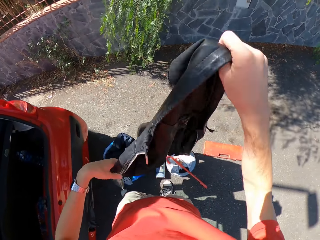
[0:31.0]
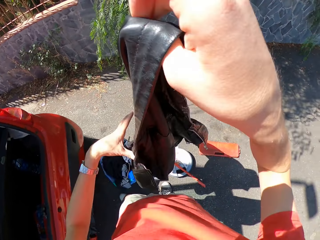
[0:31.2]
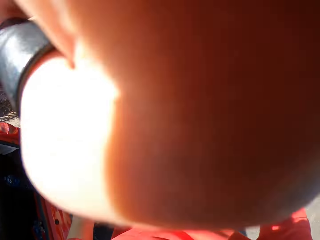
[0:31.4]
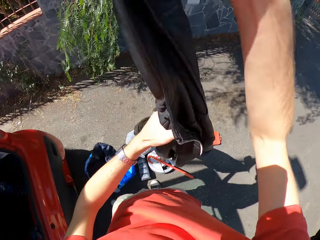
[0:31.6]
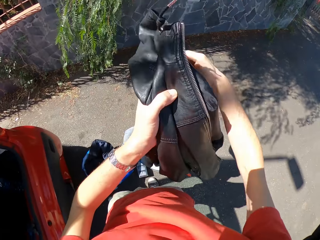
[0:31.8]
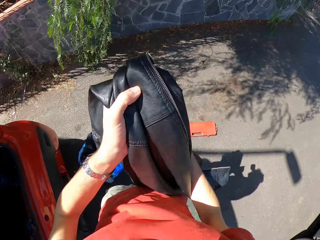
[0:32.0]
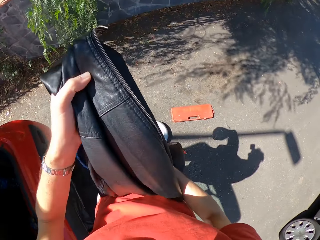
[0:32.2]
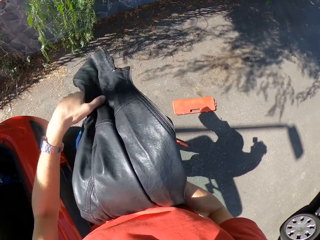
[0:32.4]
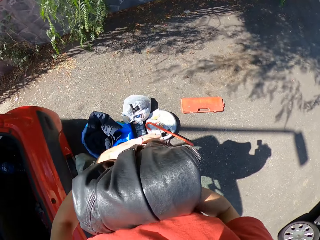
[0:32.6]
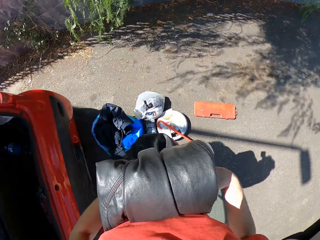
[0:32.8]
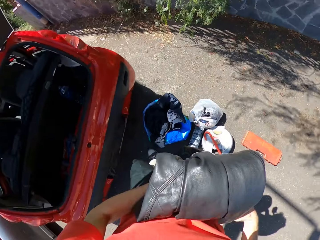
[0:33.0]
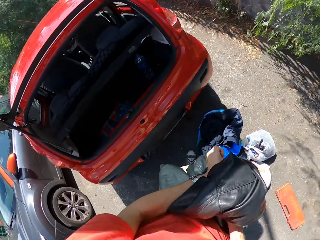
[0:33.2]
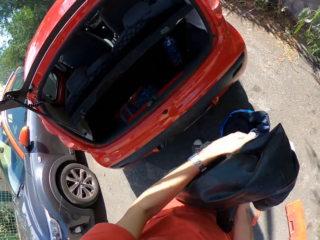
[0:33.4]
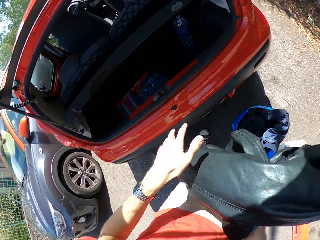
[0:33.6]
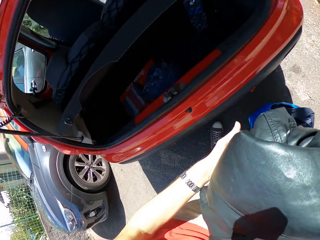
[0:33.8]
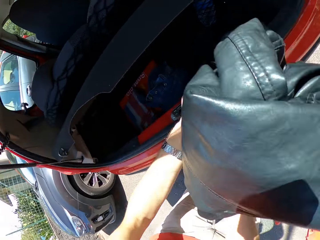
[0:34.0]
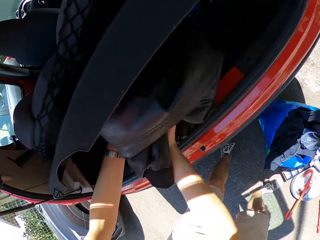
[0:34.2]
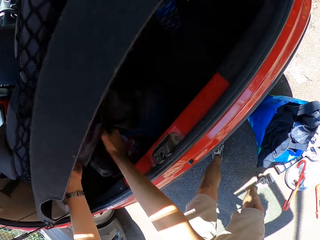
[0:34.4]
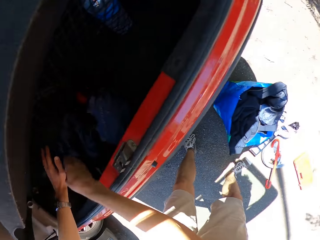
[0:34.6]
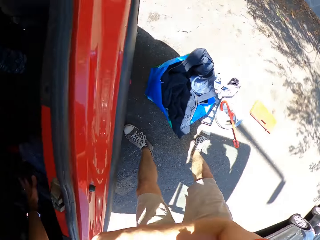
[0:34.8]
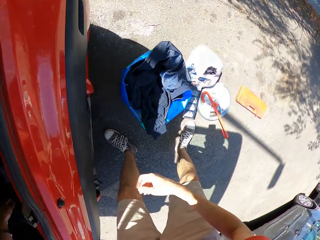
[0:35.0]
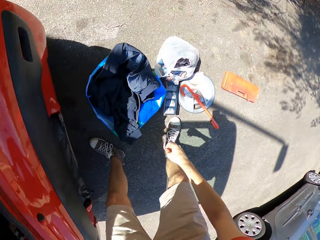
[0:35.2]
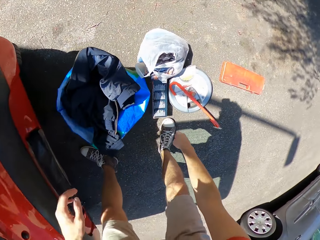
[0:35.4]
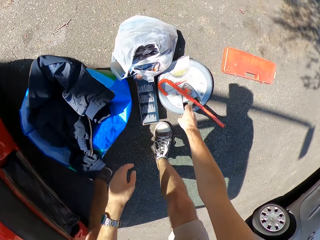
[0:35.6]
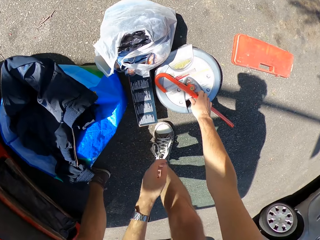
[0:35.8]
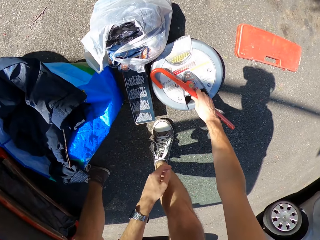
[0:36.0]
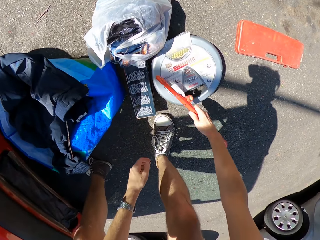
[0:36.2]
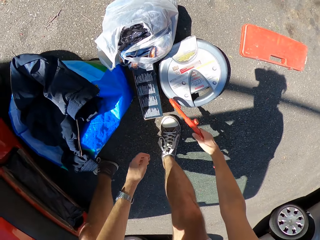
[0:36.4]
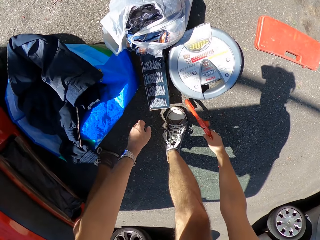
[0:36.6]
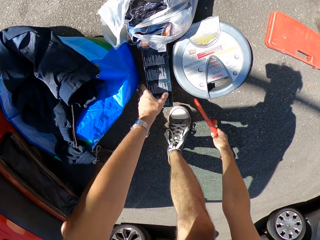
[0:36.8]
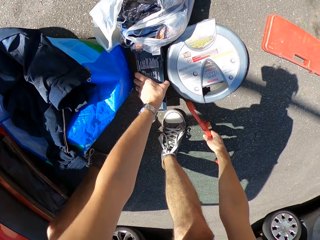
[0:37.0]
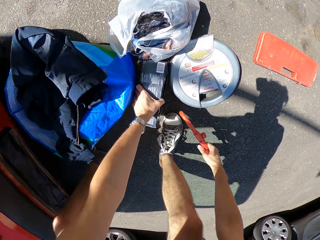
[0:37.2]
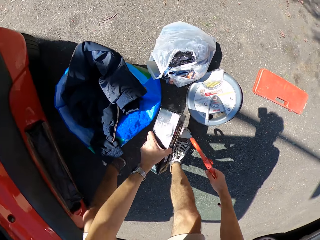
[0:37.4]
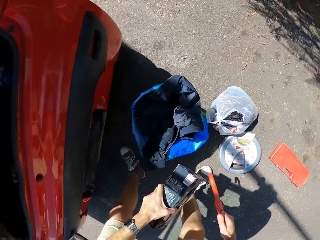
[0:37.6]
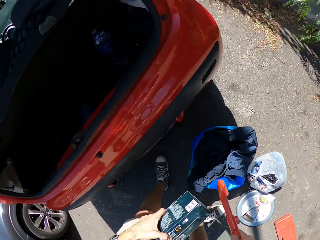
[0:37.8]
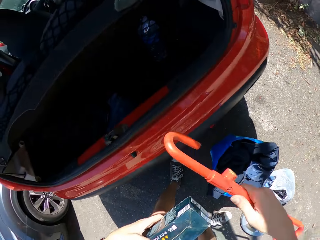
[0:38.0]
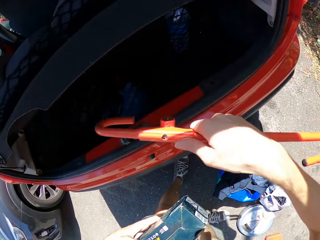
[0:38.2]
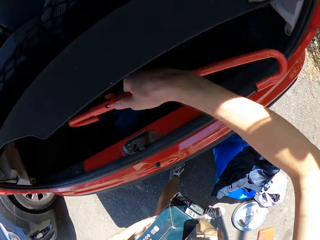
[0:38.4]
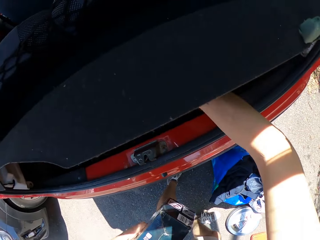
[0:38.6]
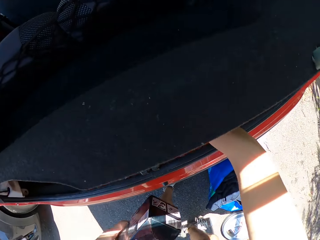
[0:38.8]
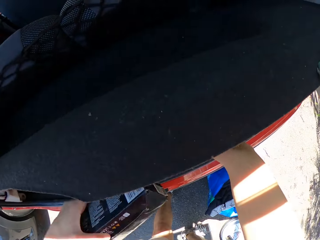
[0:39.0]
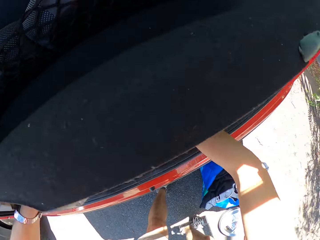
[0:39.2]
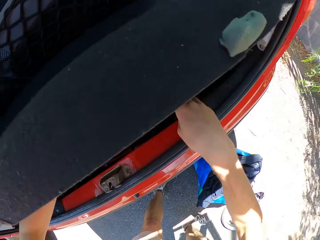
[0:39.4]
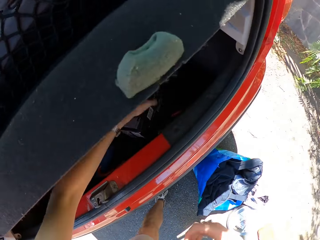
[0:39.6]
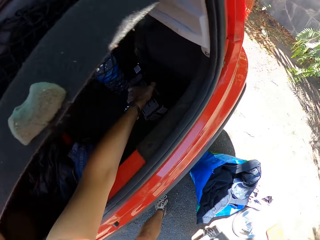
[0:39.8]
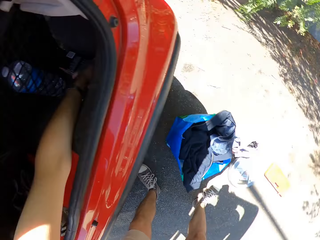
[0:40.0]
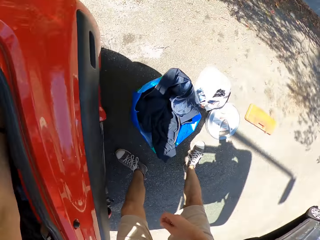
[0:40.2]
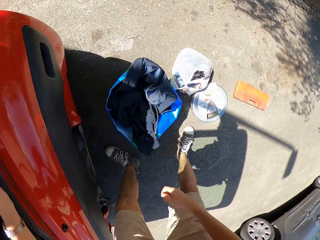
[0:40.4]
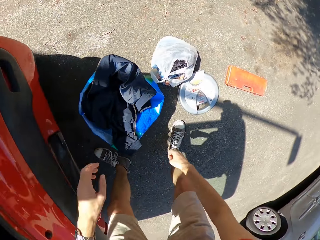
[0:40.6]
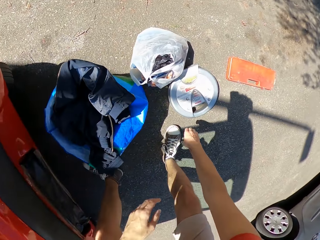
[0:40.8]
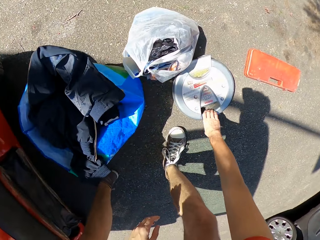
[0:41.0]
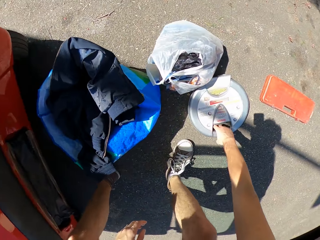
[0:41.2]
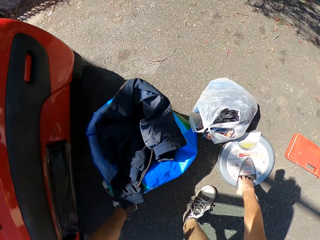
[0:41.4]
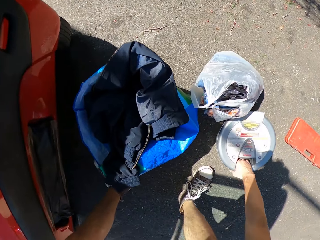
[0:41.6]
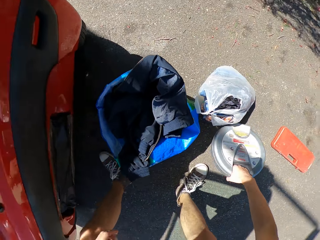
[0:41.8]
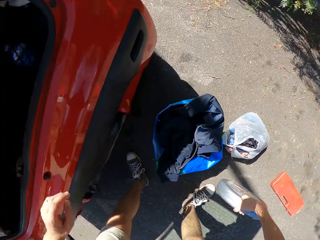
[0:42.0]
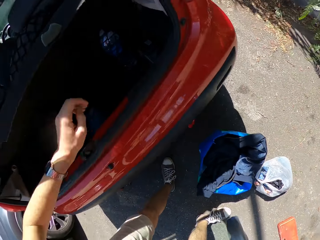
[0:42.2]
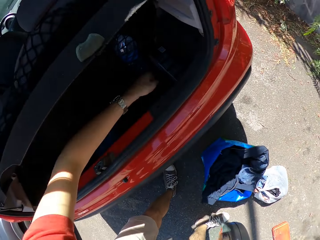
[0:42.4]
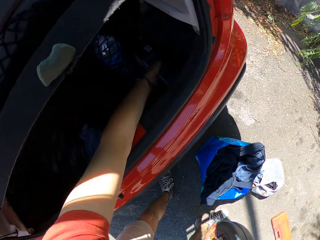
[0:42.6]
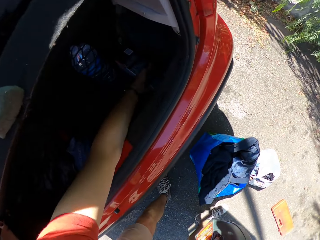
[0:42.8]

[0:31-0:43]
The camera wearer folds the leather jacket. They place the leather jacket in the boot. They pick up a lockout tool. They hold a wheel lock. They pick up something. They drop a pack into the trunk. They place the lockout tool in the boot. They place something in the boot. They pick up Rhutten Teknica. They place a disk into the trunk.

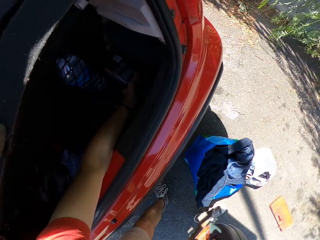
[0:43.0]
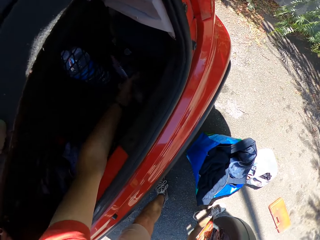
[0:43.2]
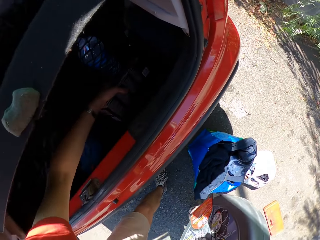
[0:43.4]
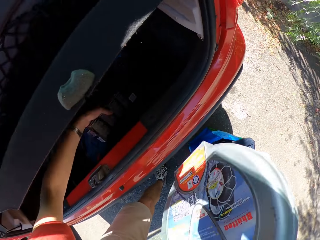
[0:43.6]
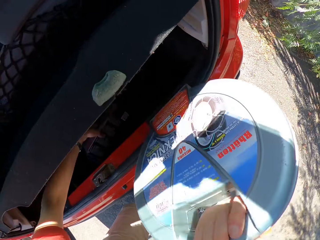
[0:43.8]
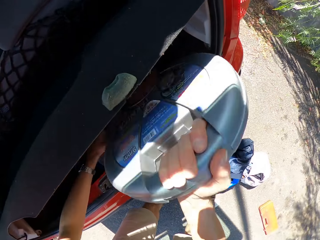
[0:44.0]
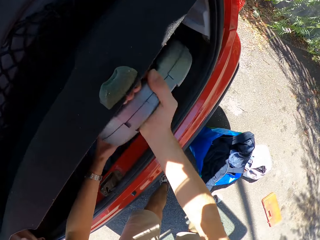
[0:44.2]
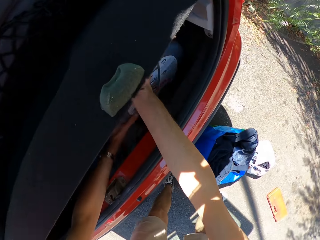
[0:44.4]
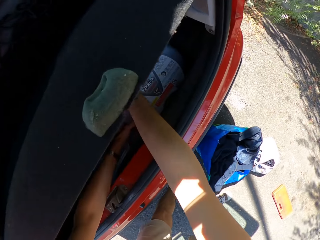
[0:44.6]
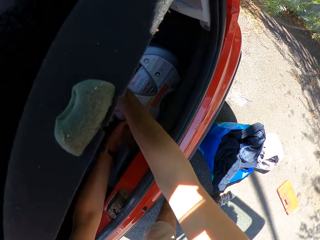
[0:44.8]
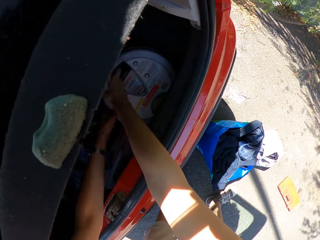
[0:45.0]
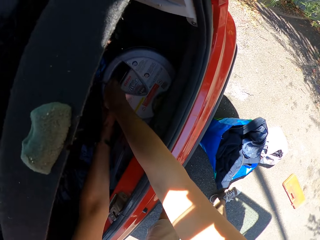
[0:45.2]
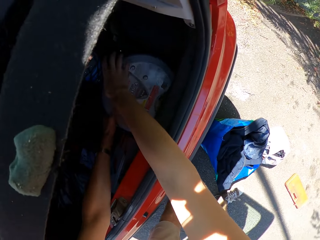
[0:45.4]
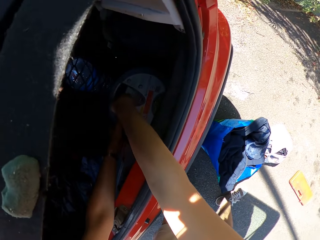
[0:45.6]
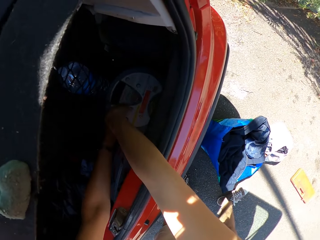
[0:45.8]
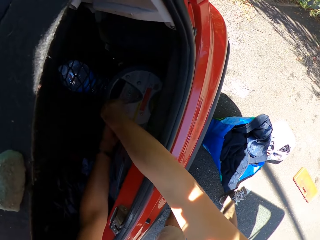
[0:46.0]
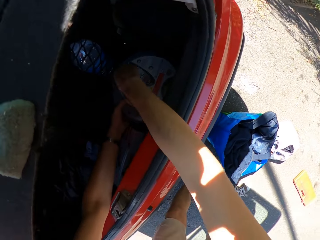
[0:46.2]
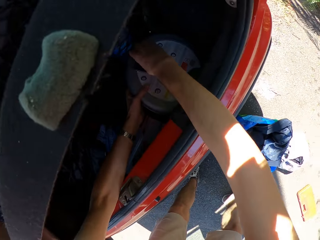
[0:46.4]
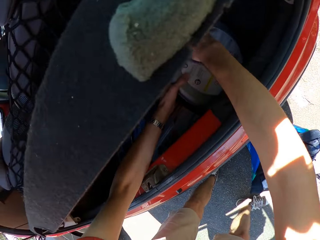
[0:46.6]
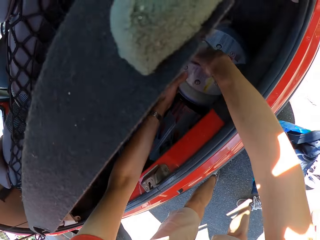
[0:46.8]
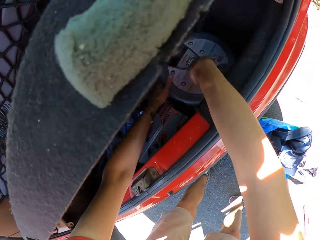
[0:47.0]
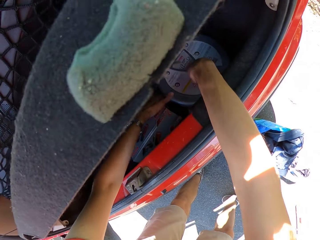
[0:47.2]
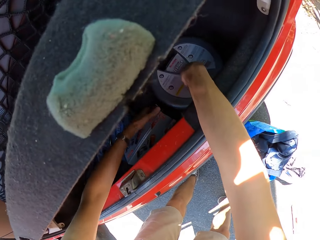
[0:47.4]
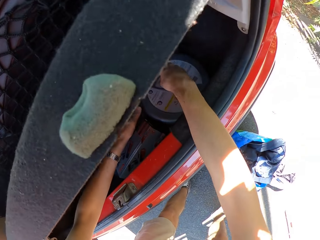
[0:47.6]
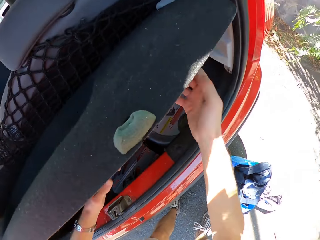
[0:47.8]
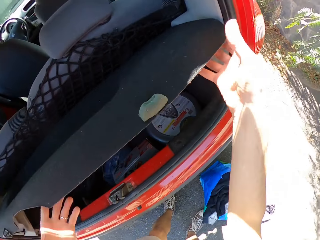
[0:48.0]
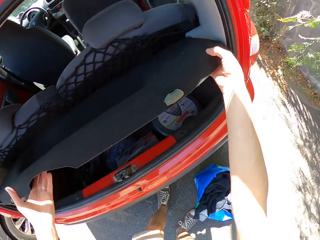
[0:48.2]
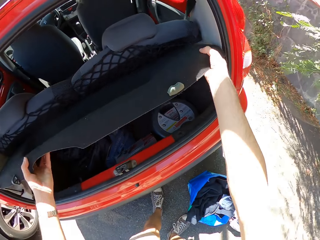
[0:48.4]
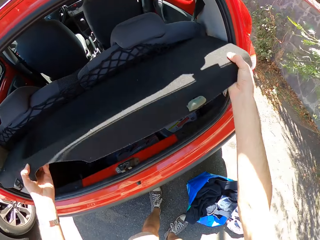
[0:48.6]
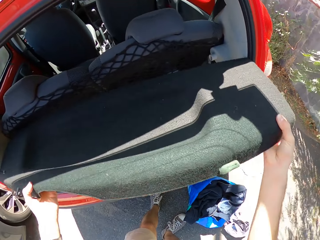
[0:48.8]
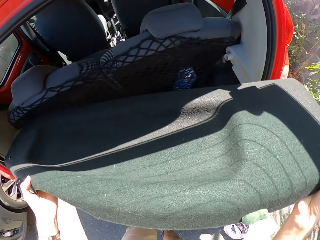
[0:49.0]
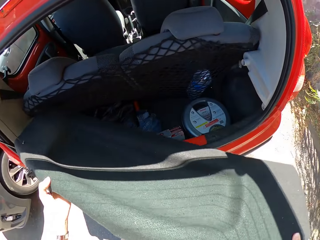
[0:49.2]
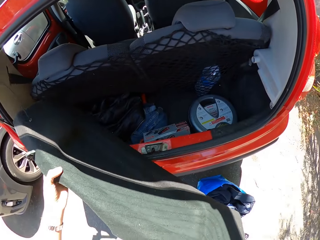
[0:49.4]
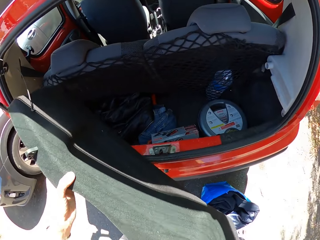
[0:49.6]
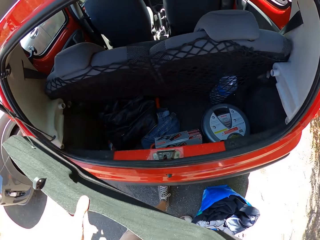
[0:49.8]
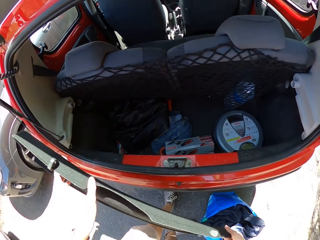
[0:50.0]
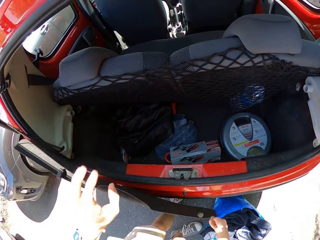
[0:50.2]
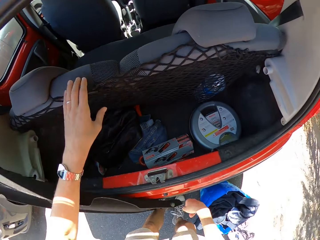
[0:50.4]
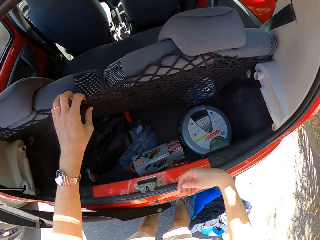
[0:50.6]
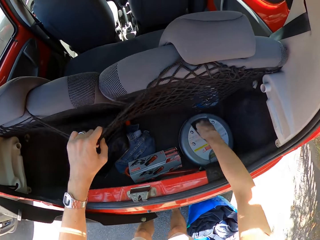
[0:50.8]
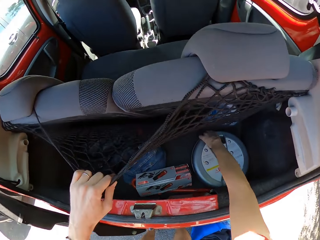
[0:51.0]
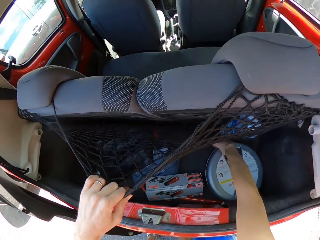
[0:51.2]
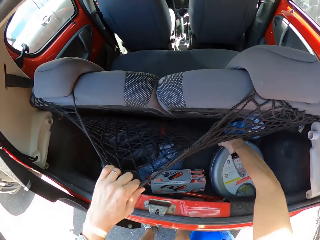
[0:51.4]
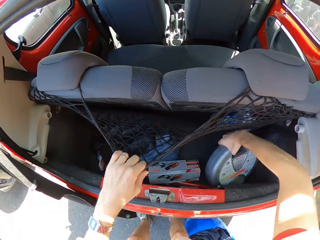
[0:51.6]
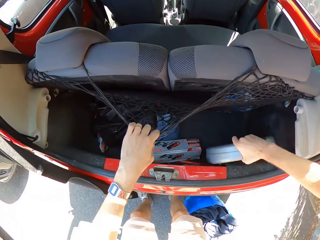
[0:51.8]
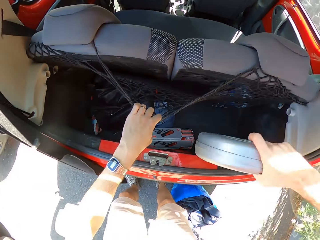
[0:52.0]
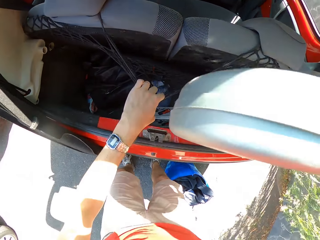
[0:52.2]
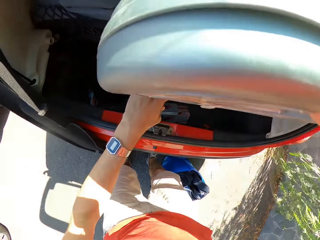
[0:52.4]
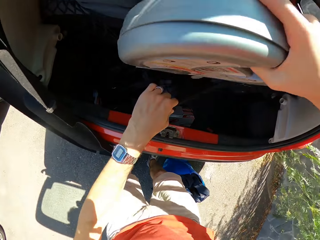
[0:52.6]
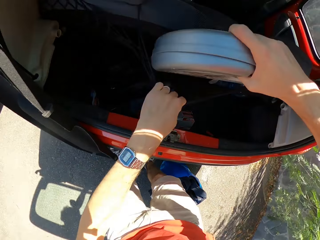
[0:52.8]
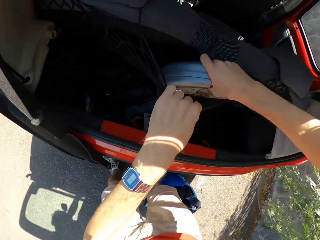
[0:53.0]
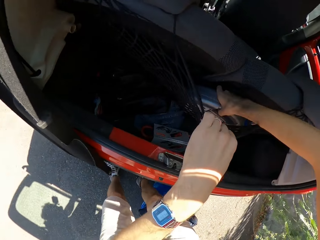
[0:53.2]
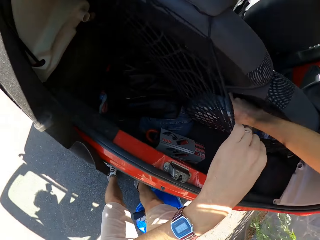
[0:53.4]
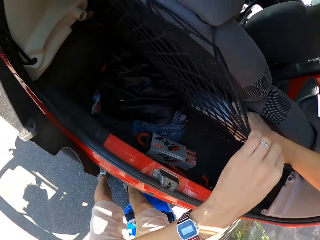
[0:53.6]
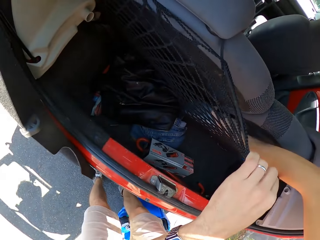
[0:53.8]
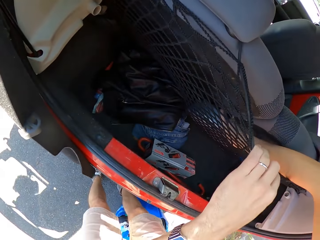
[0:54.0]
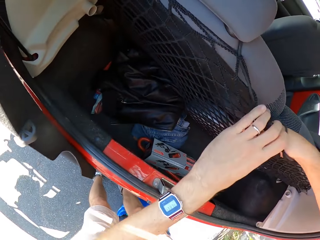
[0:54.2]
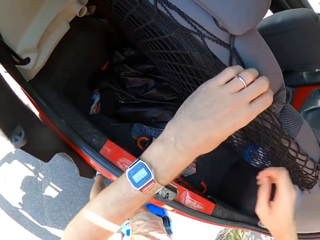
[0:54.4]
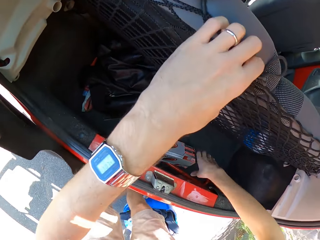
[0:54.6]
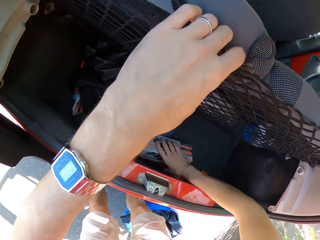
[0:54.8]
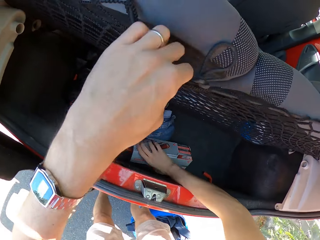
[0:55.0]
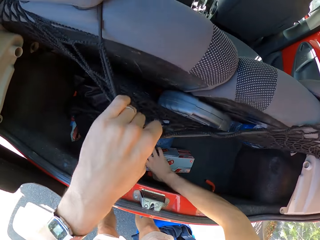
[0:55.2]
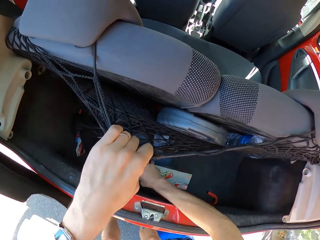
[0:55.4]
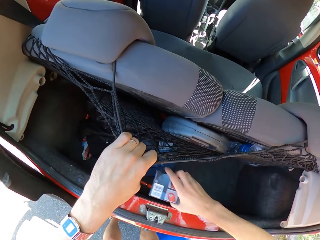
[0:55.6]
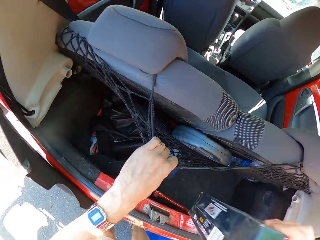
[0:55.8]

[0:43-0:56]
The camera wearer moves something. They place the Rhutten Teknica in the car boot. They place the boot shelf on the ground. They adjust the cover board. They place the disc into the storage net.
